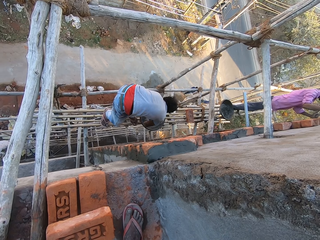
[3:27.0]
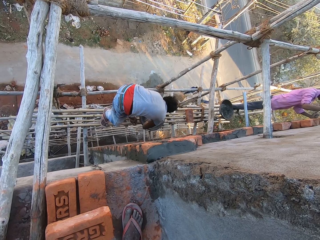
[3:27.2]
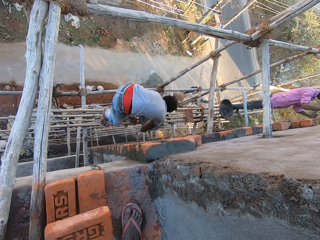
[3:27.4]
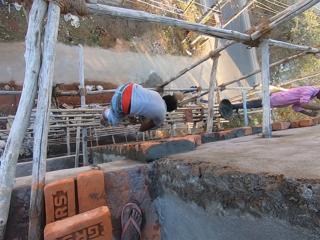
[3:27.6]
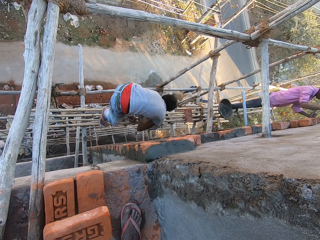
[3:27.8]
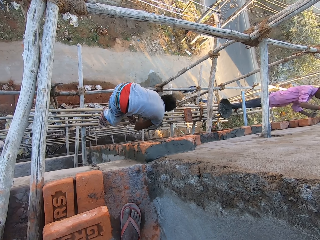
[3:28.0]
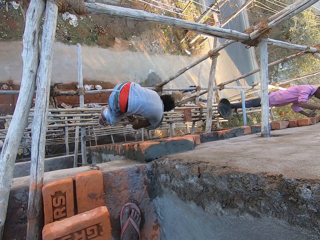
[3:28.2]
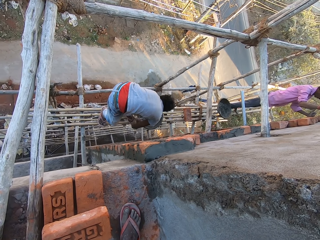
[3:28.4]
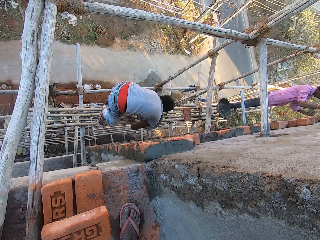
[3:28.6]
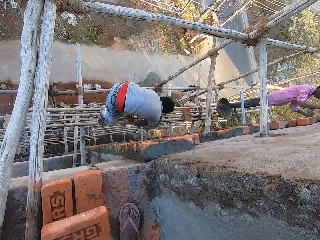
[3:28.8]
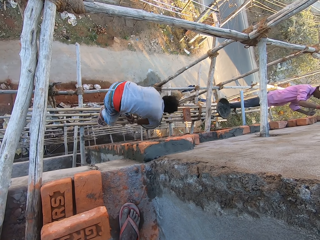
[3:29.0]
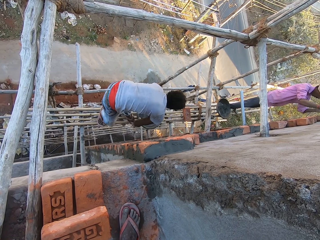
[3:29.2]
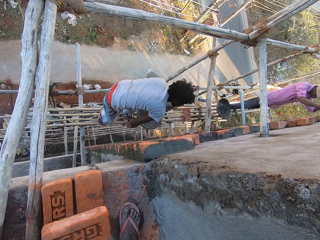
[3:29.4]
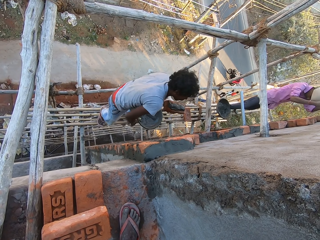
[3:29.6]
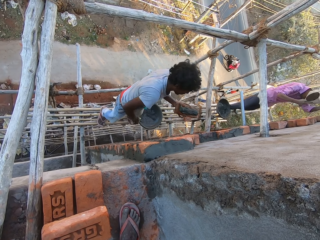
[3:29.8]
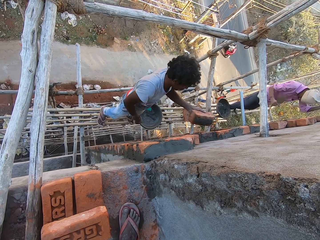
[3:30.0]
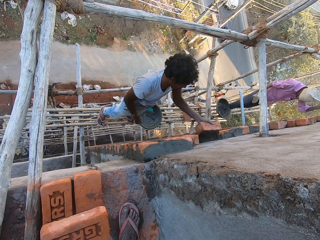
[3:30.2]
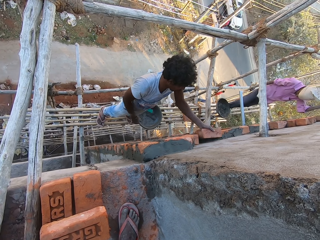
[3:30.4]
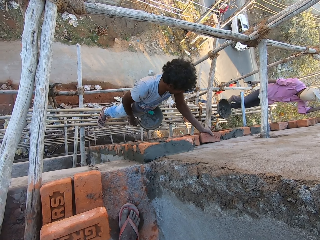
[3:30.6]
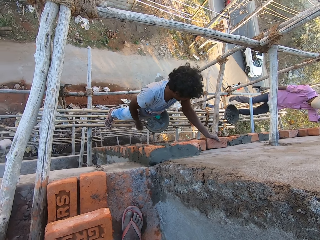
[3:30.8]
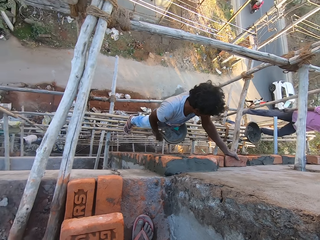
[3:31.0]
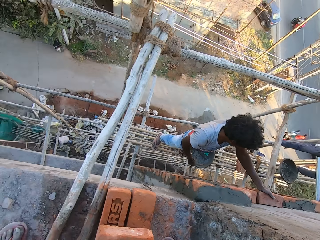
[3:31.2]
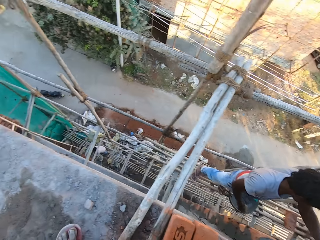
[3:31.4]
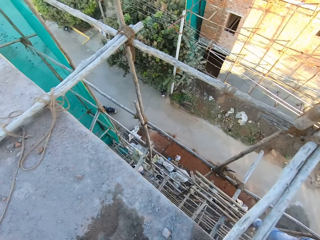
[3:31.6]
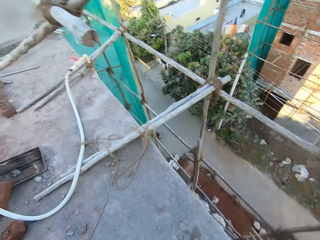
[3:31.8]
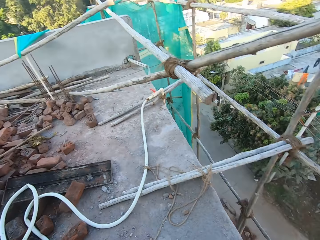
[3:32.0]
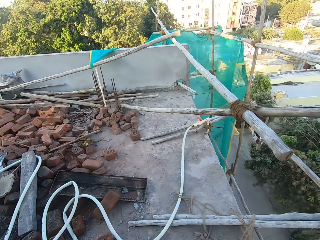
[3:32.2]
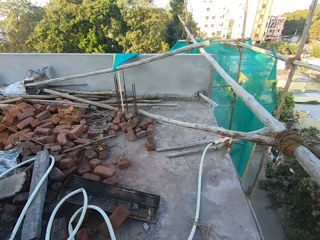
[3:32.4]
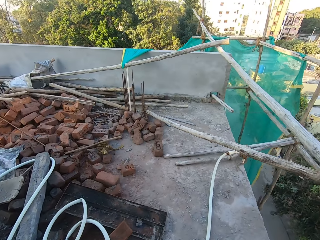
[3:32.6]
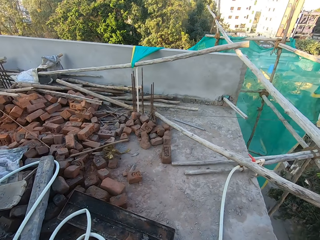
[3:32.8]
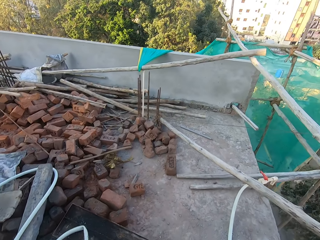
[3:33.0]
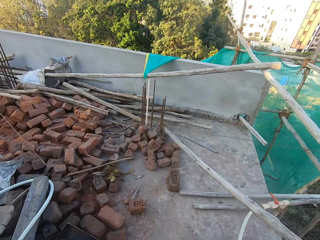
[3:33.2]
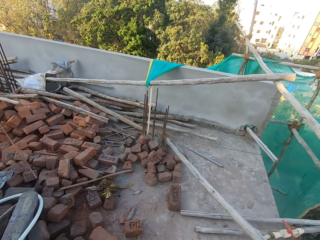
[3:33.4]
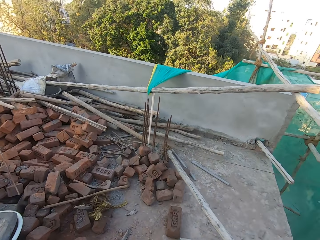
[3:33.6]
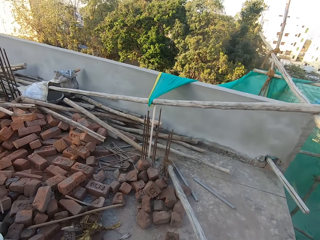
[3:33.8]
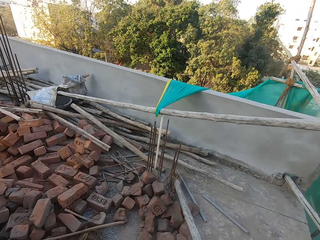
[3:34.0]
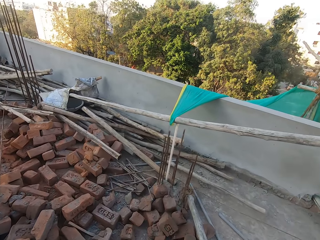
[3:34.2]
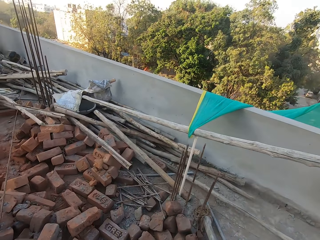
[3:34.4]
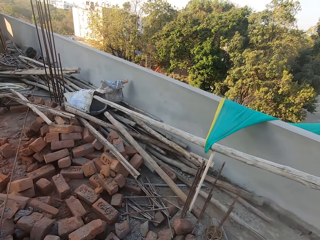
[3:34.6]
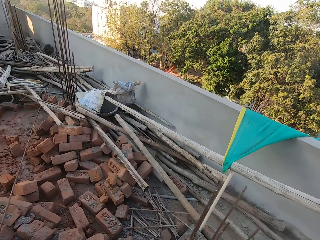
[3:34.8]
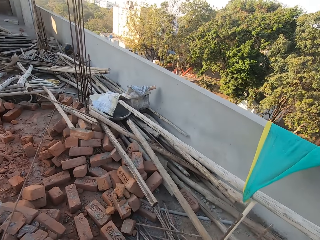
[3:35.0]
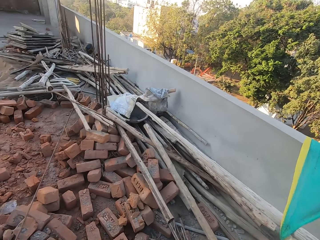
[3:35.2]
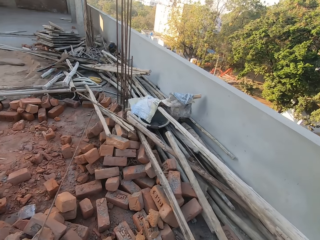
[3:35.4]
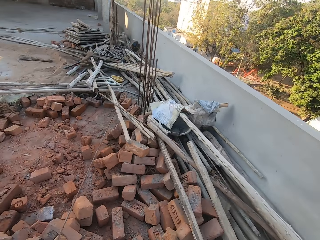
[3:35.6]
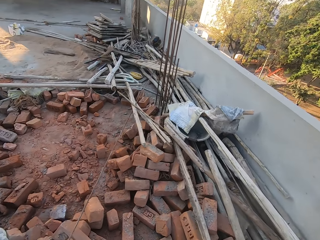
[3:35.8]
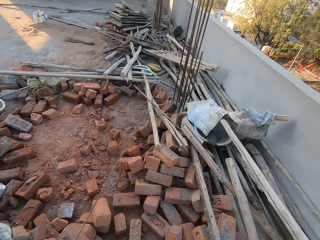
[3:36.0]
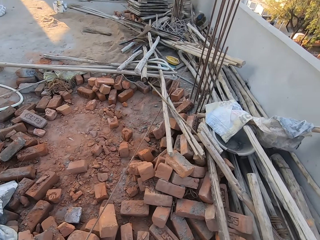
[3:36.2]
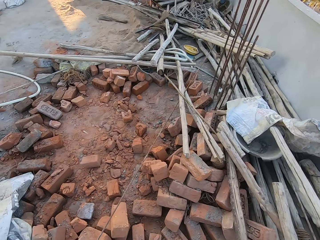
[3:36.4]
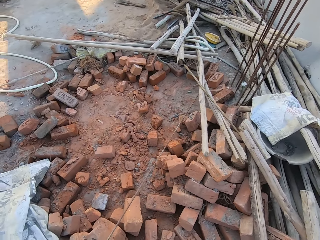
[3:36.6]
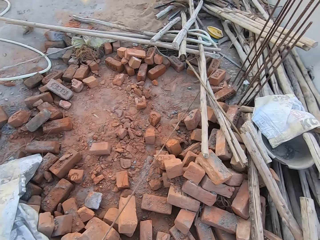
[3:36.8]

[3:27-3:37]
A man fixes the brick to the wall with his right hand. The camera wearer looks at the concrete blocks on the floor.

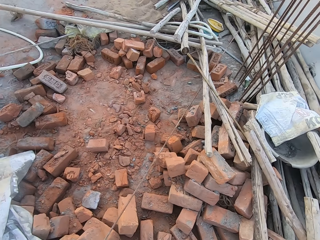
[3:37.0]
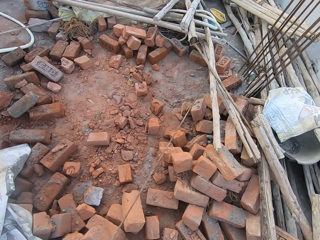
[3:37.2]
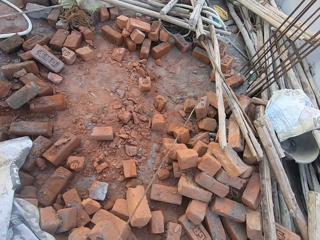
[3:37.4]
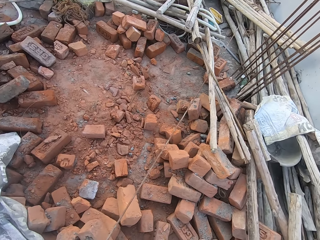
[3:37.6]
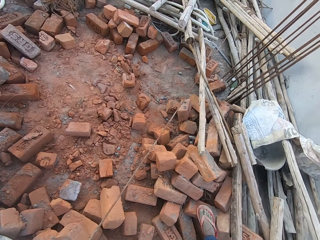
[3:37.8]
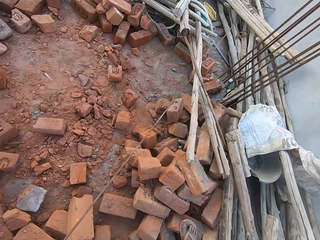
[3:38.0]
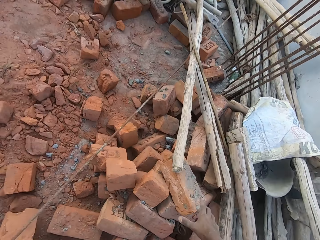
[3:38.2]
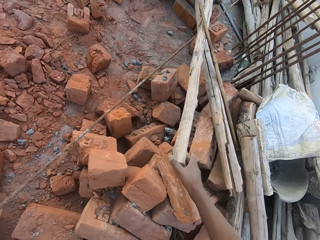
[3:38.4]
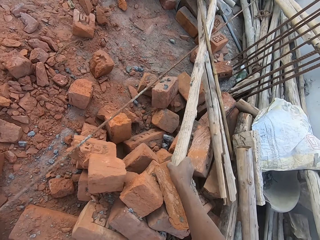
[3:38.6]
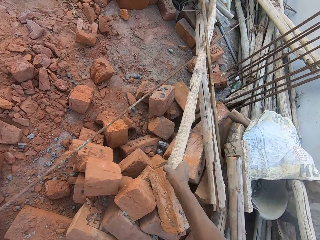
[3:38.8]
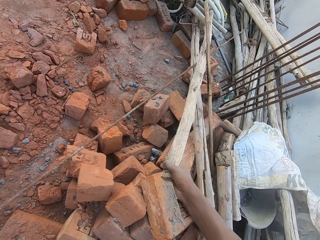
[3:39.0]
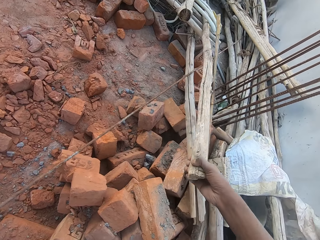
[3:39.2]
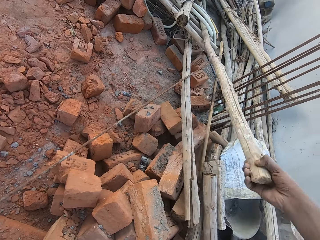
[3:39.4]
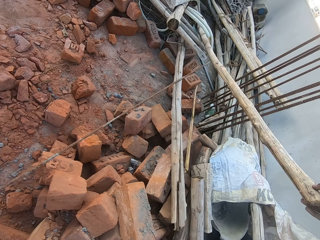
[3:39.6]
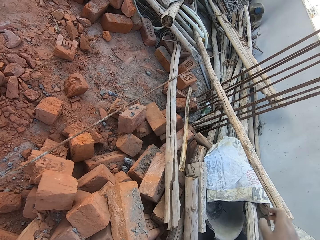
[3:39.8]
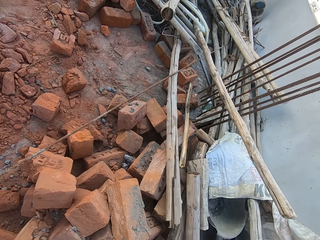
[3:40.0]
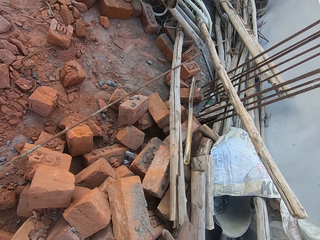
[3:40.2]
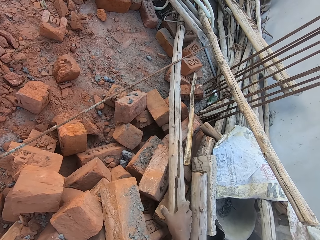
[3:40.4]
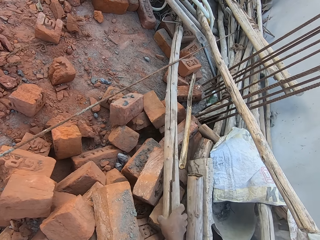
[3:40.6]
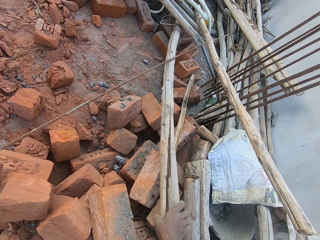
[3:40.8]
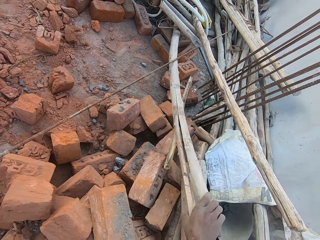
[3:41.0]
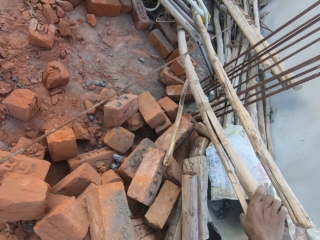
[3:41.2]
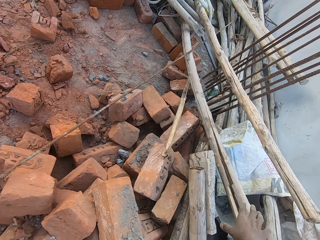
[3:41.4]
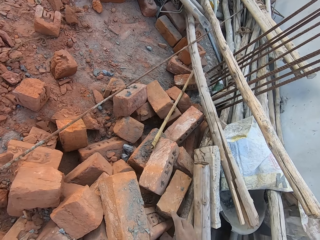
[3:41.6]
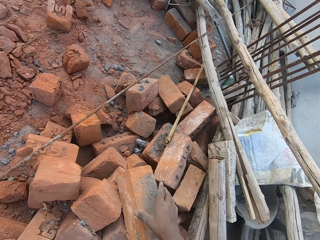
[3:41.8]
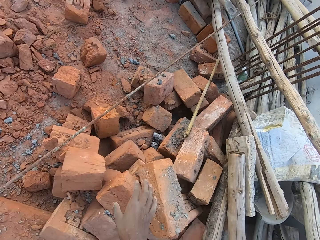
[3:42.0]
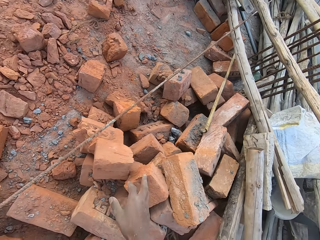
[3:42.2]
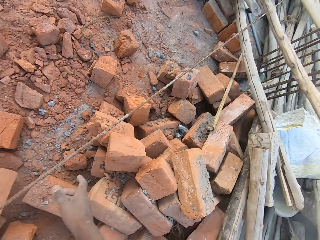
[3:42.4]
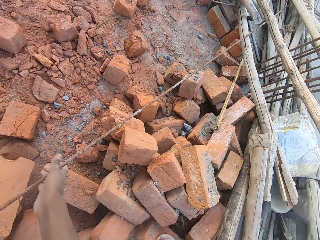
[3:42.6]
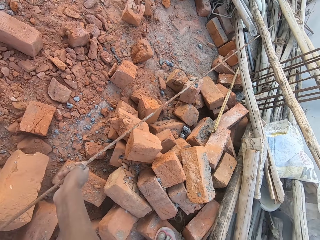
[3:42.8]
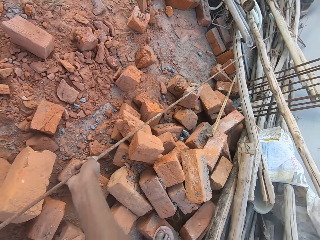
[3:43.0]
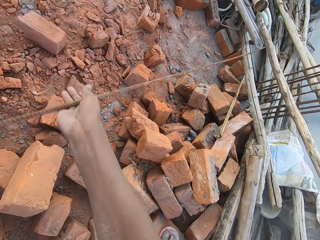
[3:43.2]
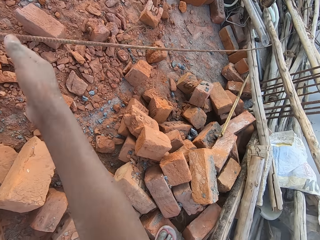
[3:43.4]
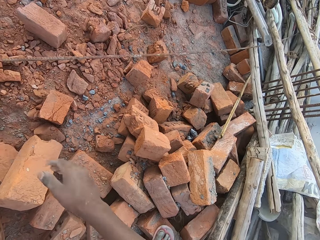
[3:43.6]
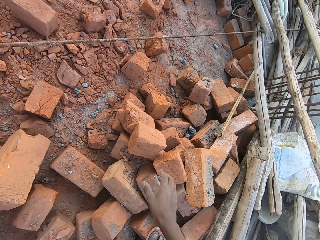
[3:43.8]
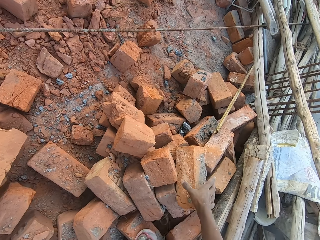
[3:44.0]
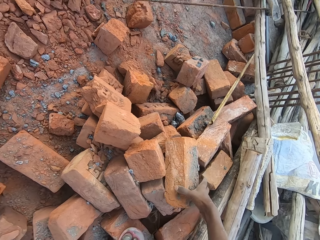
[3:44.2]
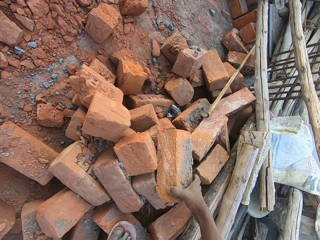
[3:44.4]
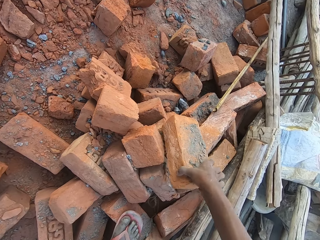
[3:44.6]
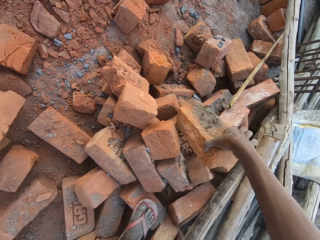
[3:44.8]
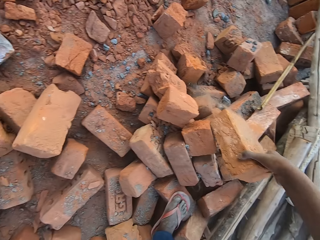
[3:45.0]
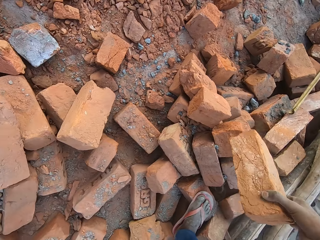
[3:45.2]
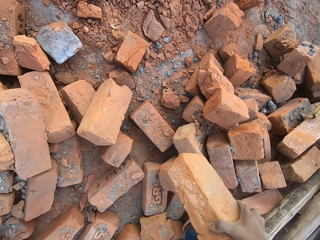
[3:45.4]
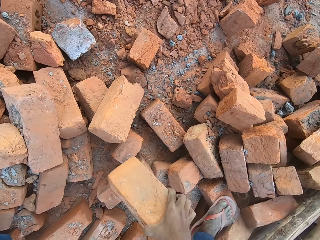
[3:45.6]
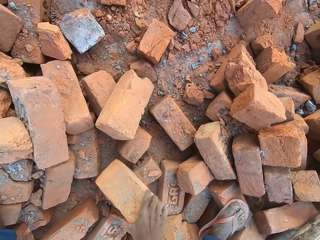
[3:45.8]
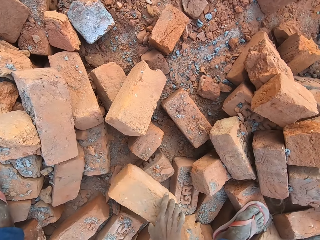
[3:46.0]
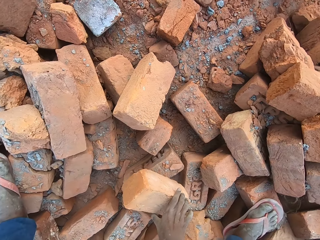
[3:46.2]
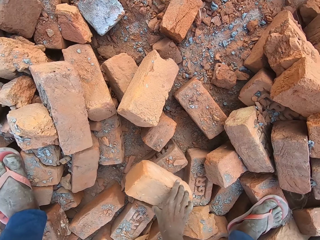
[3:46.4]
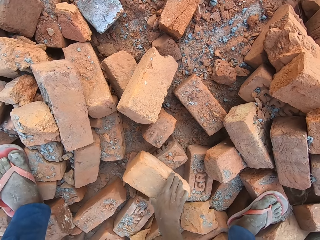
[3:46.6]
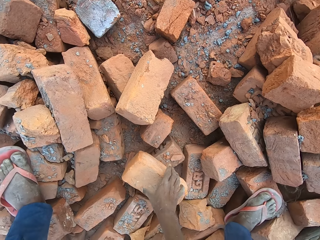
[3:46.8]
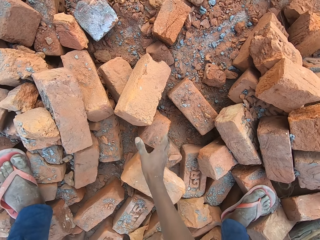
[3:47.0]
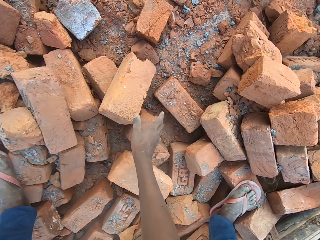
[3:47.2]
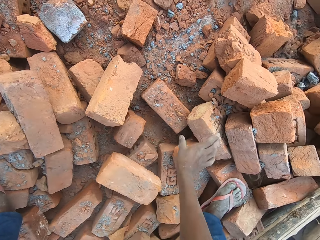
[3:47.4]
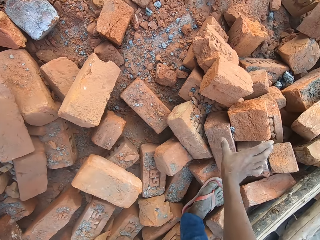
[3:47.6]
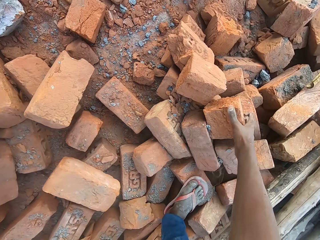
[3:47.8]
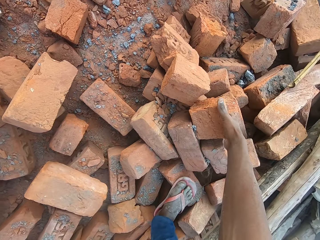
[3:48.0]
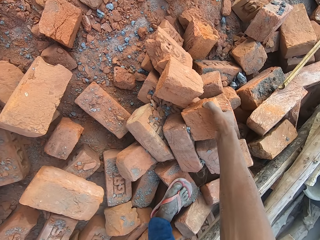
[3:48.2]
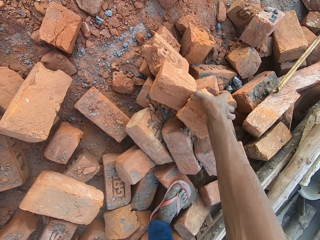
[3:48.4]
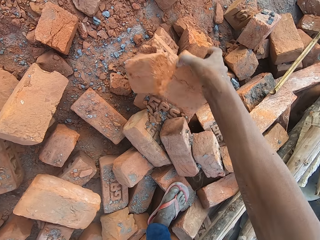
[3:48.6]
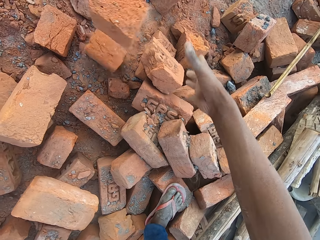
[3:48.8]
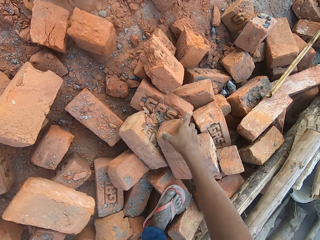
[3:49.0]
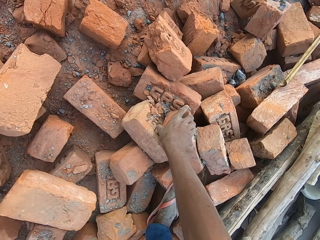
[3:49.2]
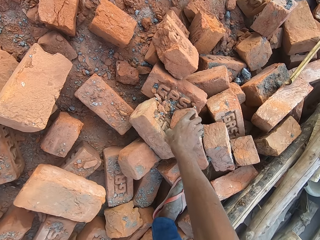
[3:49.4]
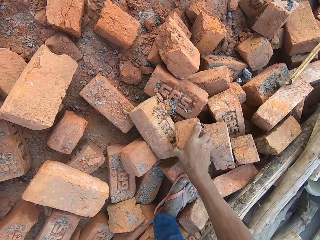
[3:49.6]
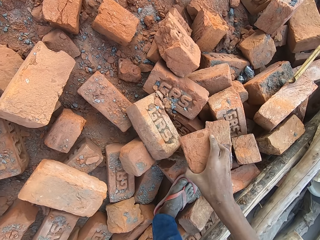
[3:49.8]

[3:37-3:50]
The camera wearer walks around the building. He moves a stick on some bricks with his right hand. He picks up wood on the floor with the right hand. He moves the stick on the bricks on the ground with his right hand. He moves an iron rod on the bricks with his right hand. He picks up metal on the floor with the right hand. He picks up a brick or concrete block from the bricks with his right hand. He drops the brick on a brick on the ground with his right hand. He moves some bricks from the bricks to the ground with his right hand. He picks up the concrete block with the right hand. He throws the concrete blocks on the floor with the right hand. He repositions a brick on the bricks with his right hand.
